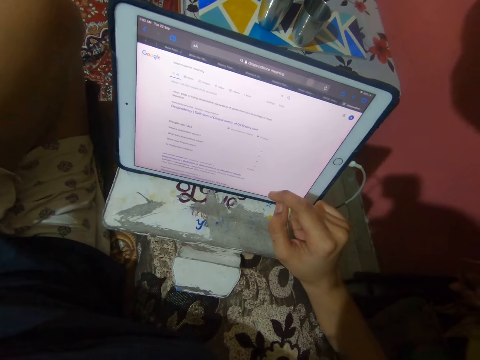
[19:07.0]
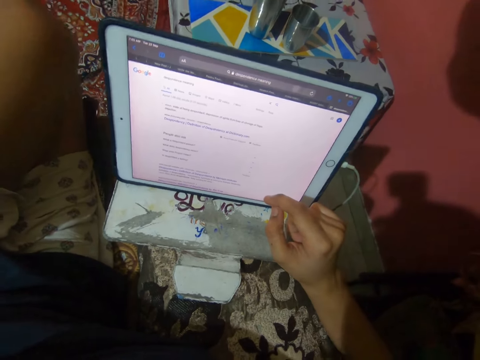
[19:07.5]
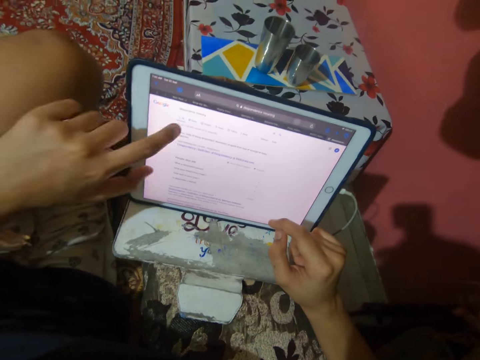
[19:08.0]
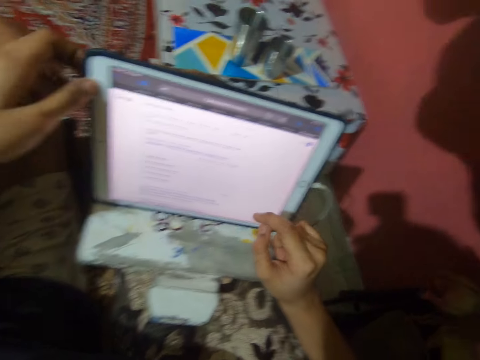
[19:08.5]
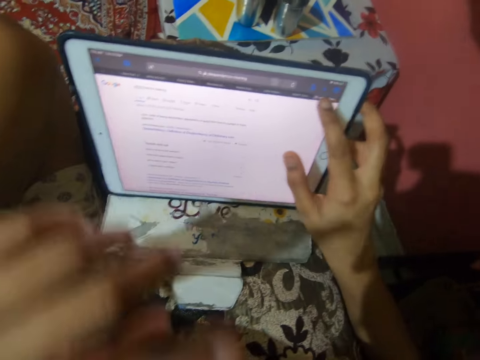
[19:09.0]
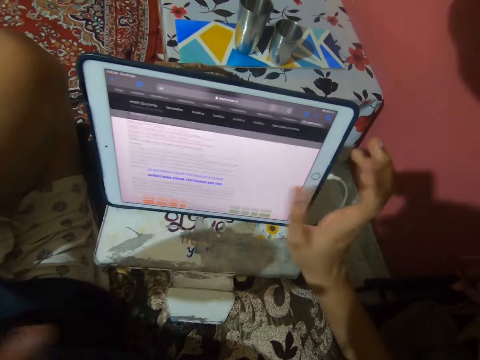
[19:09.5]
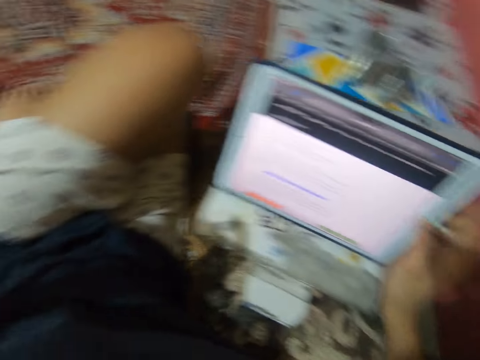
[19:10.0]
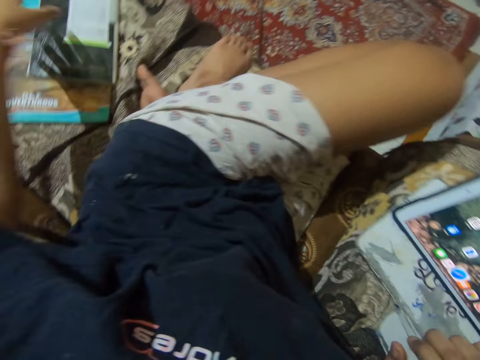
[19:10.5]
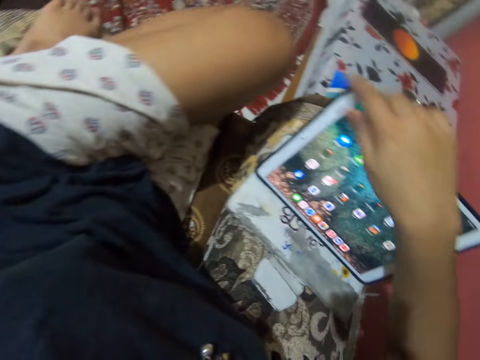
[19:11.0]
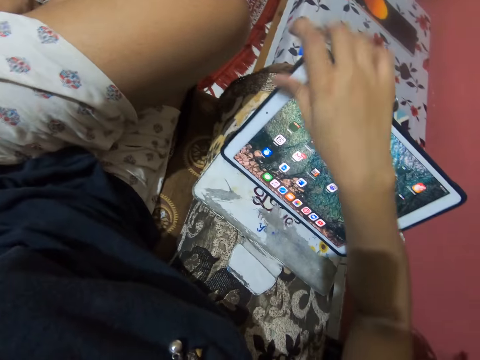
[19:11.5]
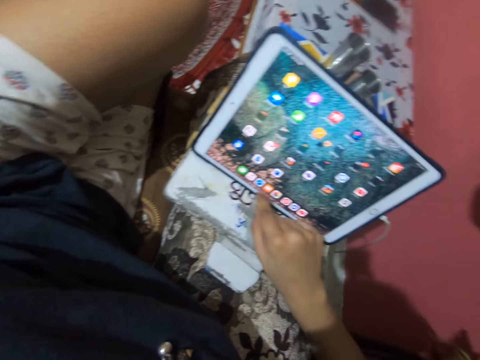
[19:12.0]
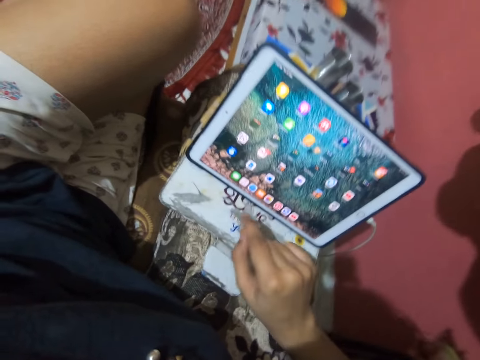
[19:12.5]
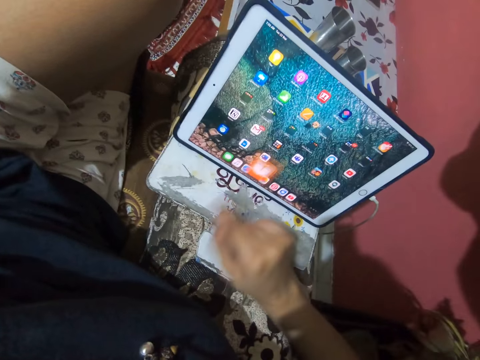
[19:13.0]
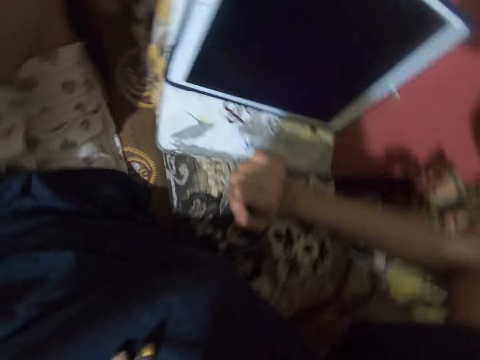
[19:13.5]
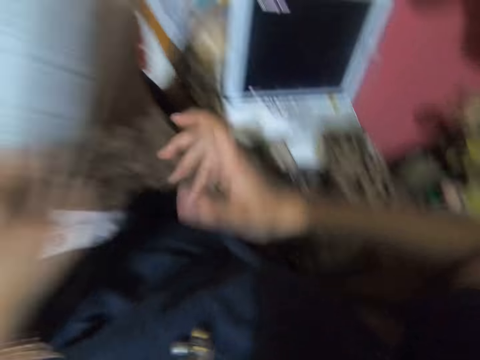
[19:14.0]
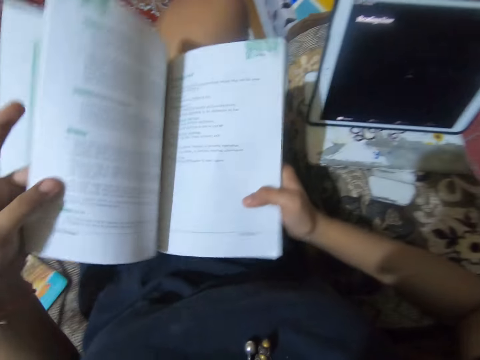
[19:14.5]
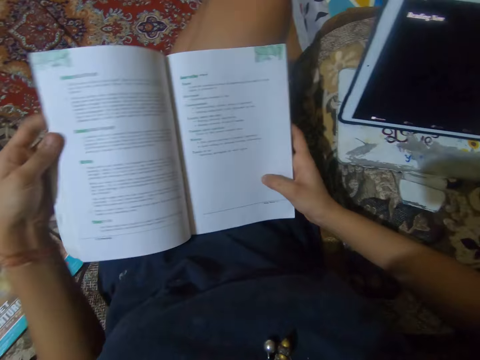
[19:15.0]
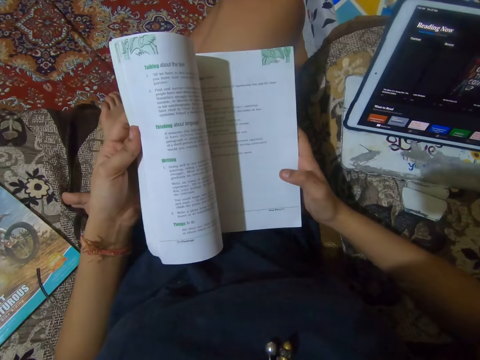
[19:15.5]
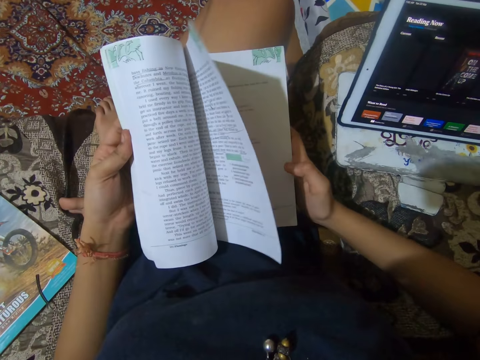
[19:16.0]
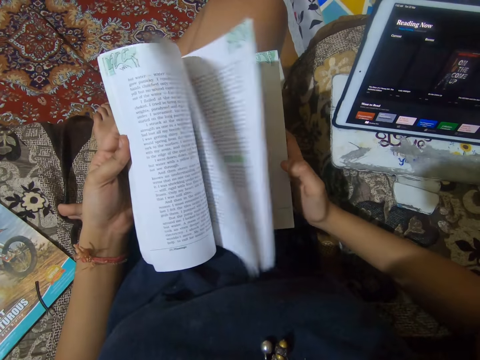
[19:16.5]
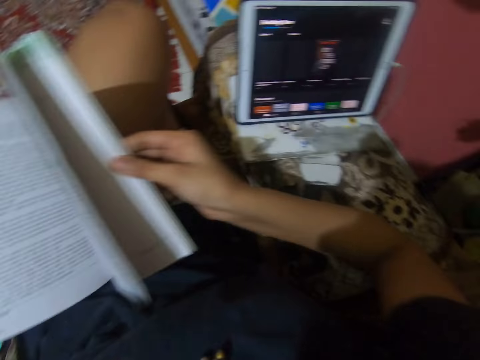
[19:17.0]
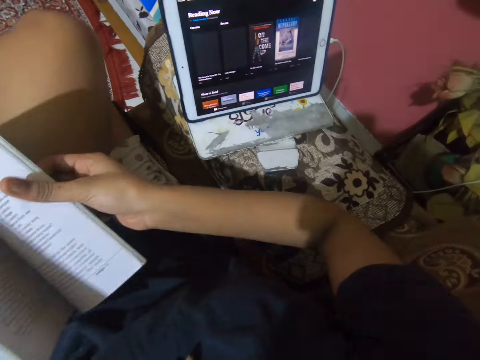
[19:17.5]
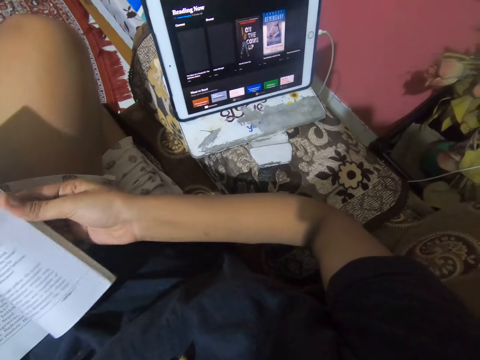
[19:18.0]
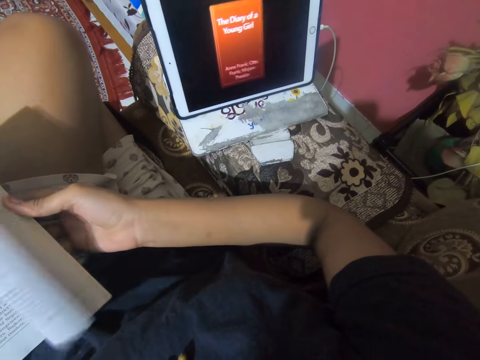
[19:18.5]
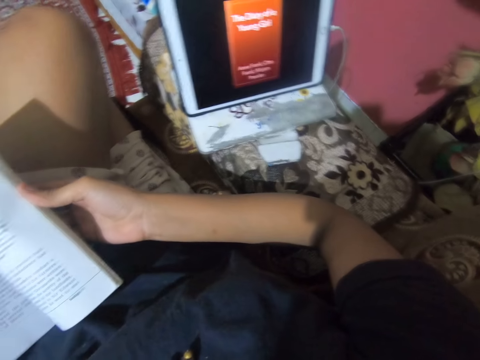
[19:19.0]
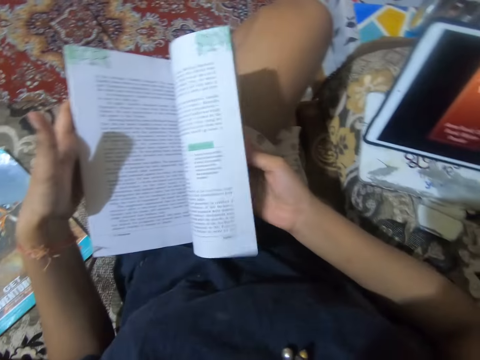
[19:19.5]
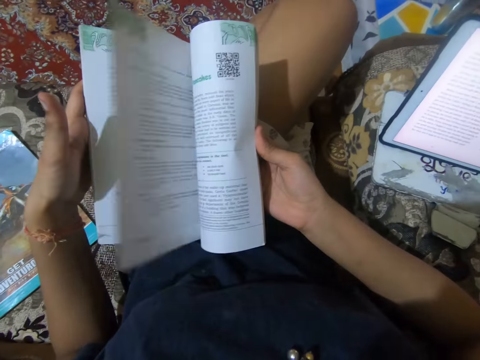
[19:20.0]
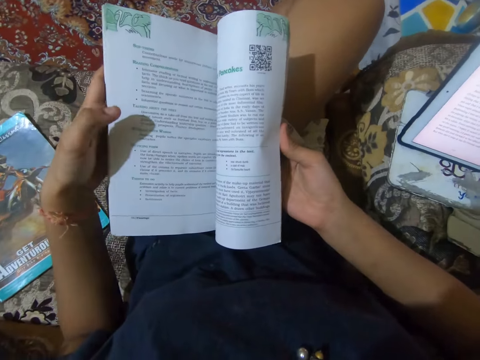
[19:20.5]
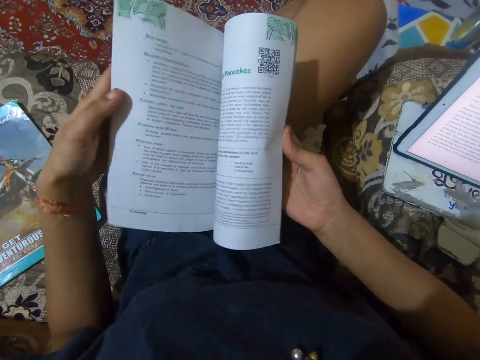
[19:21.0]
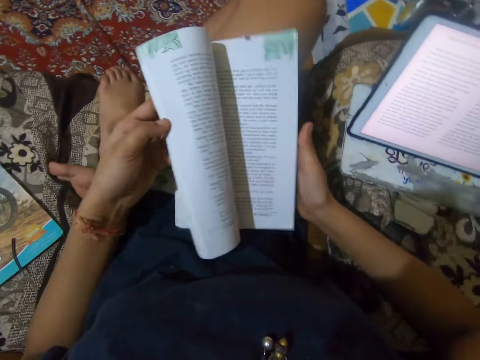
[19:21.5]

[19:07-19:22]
The camera wearer takes a book from the chair. They open the book with both hands. They pick up the phone. They turn the pages in the book.

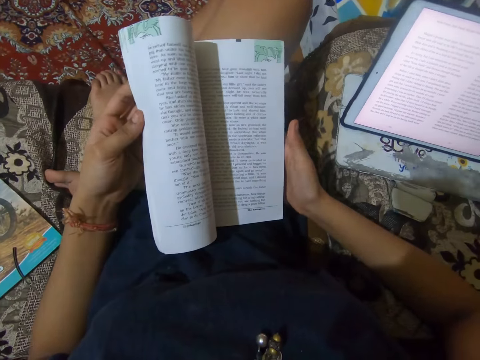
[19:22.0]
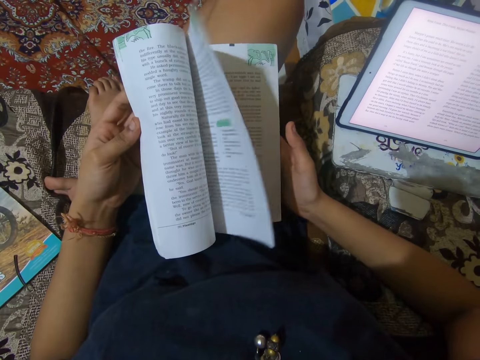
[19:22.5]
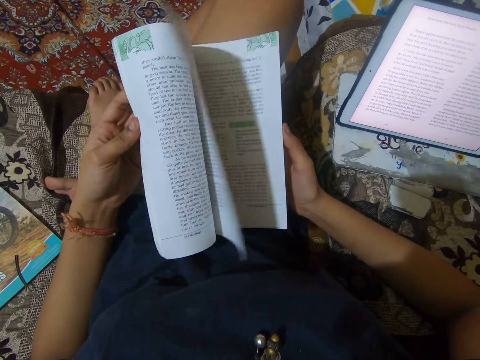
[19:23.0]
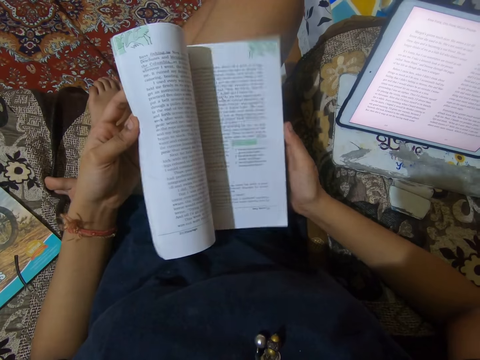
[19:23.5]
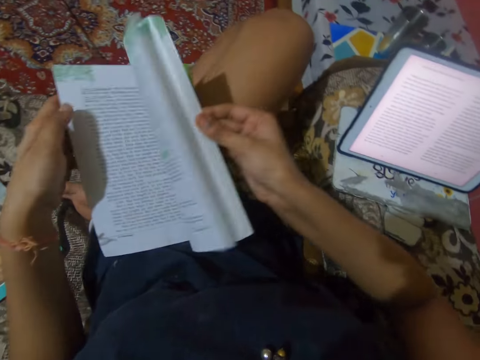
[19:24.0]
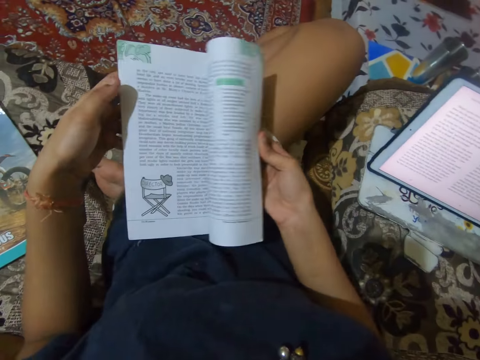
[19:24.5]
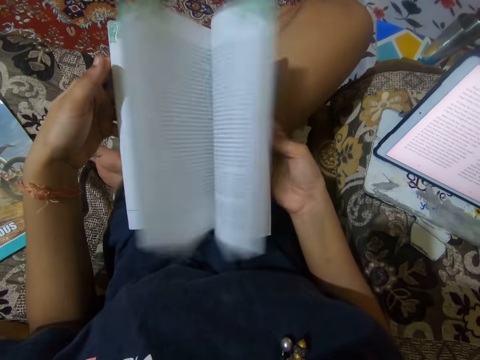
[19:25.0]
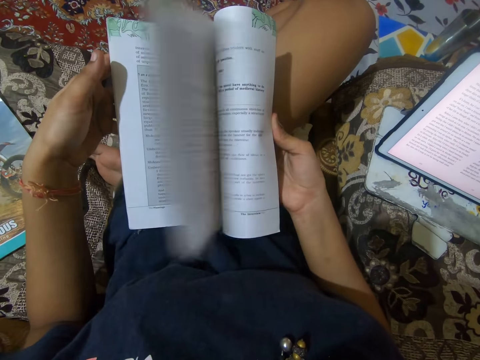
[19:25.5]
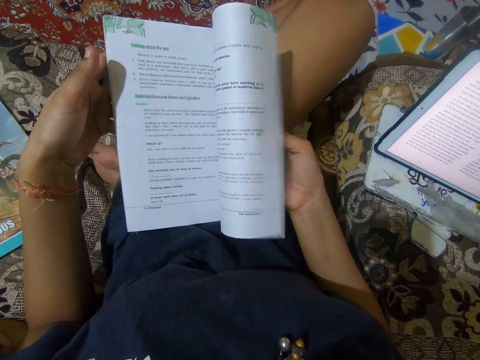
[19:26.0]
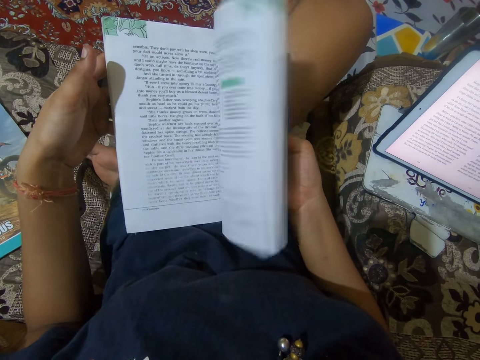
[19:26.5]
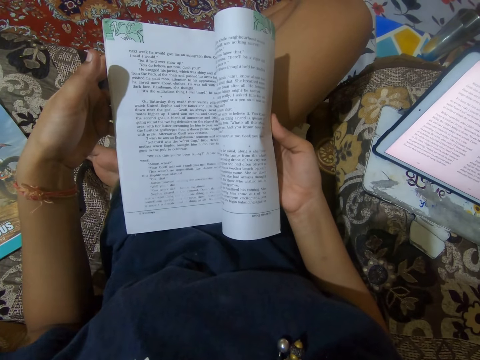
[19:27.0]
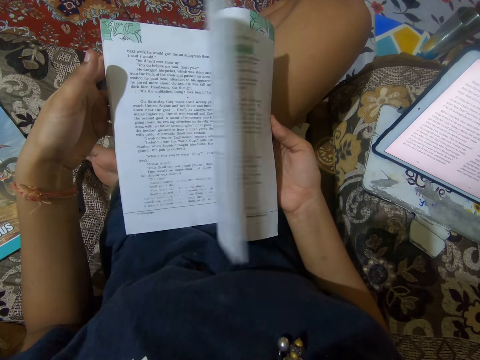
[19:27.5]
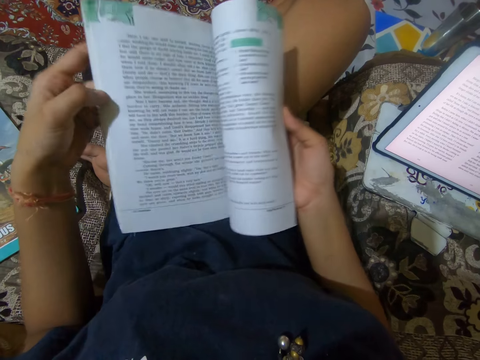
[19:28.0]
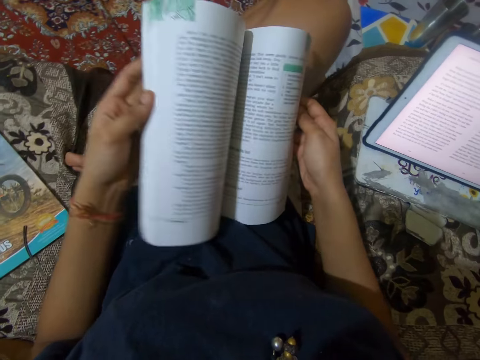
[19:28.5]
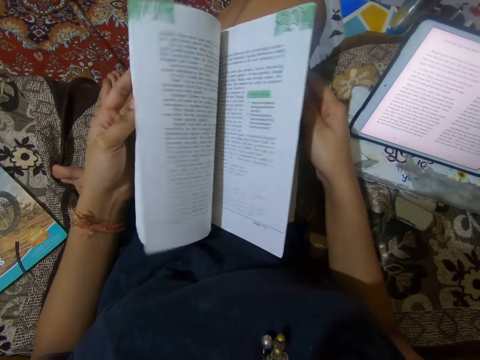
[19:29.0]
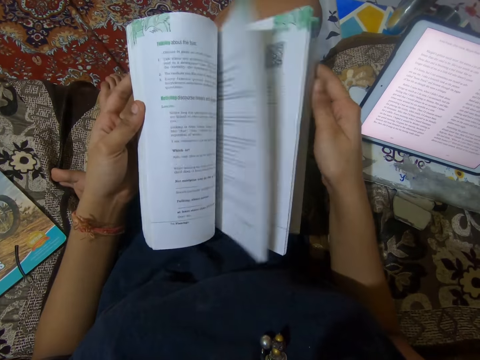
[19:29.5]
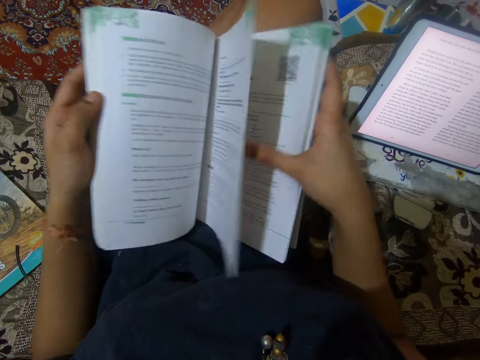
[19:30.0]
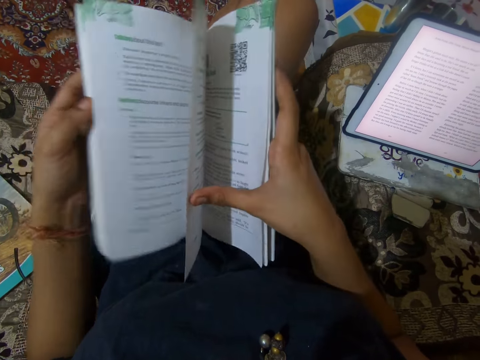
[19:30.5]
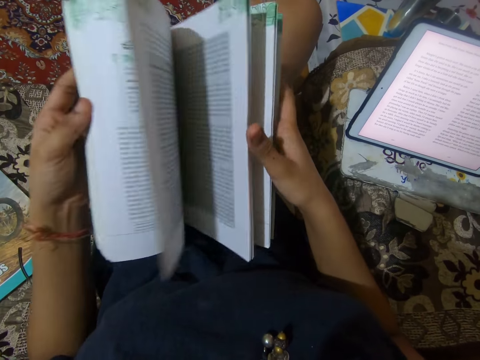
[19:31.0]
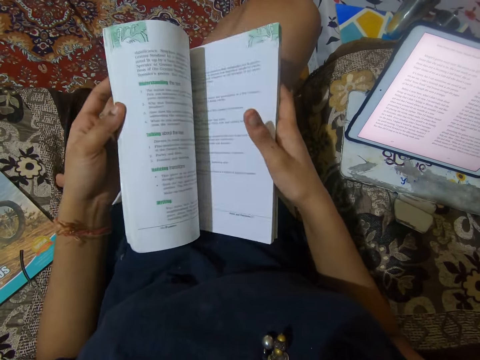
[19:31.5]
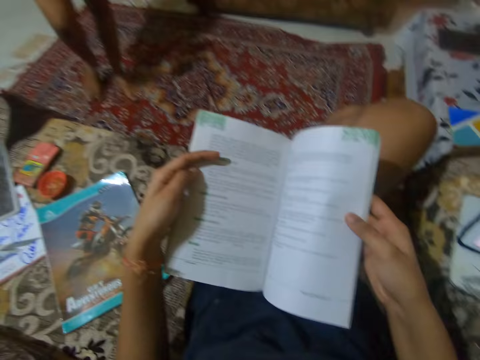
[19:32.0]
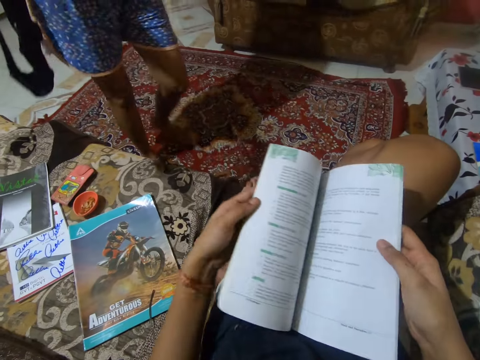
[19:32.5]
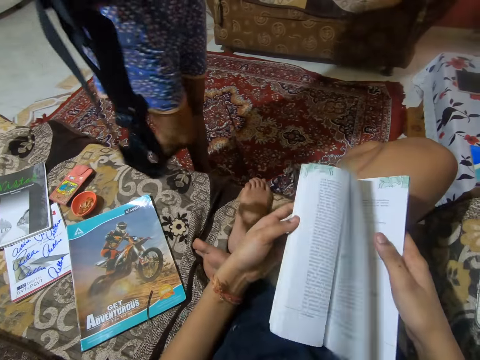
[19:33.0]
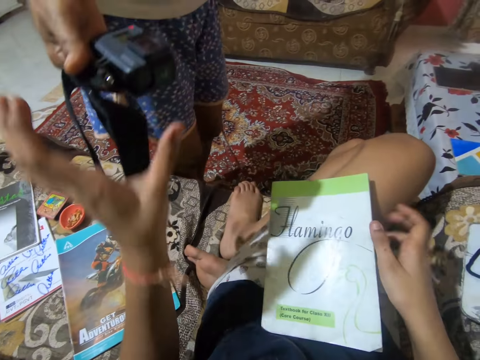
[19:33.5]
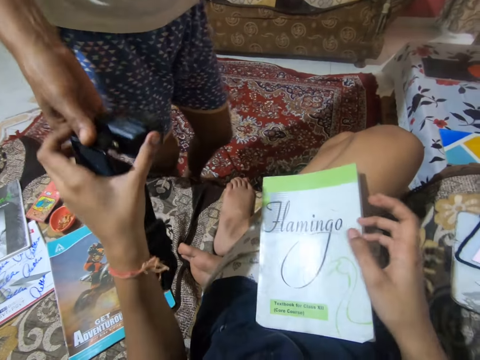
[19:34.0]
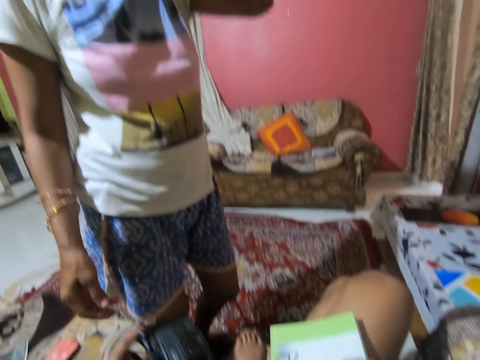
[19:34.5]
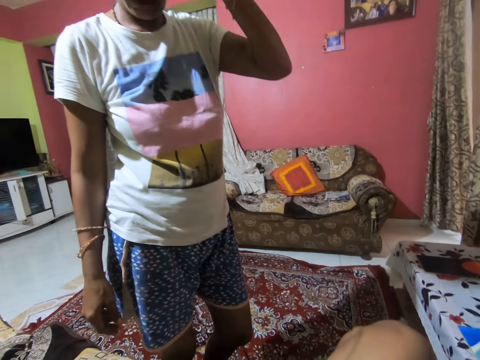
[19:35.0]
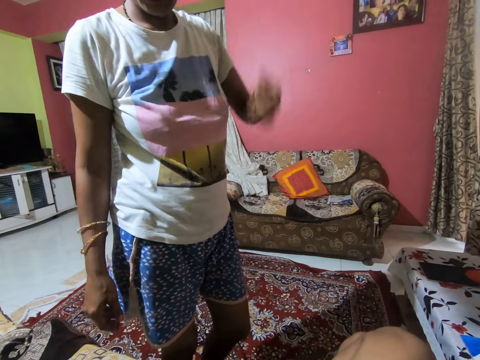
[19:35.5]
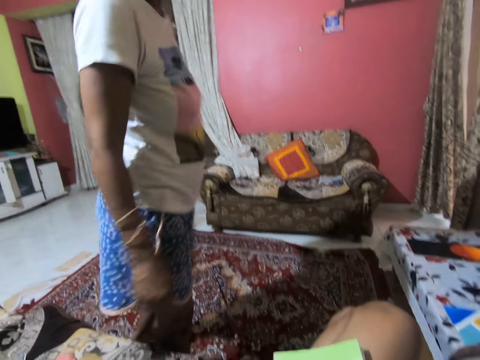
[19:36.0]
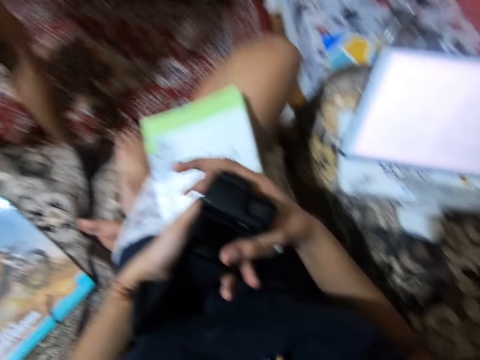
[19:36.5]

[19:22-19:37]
A man walks in. He hands the camera wearer the camera.
